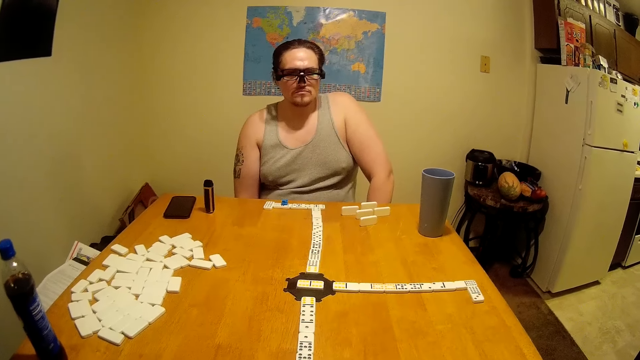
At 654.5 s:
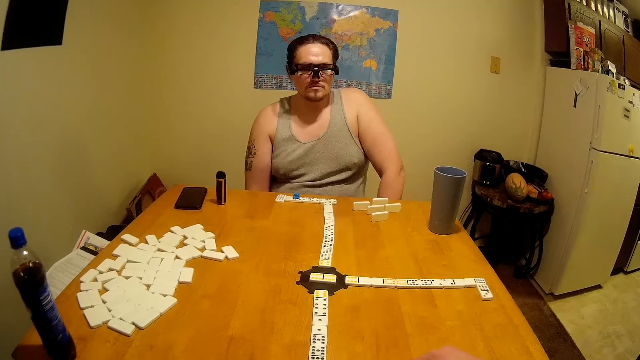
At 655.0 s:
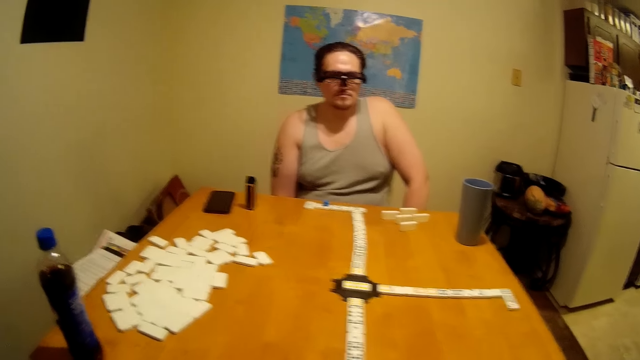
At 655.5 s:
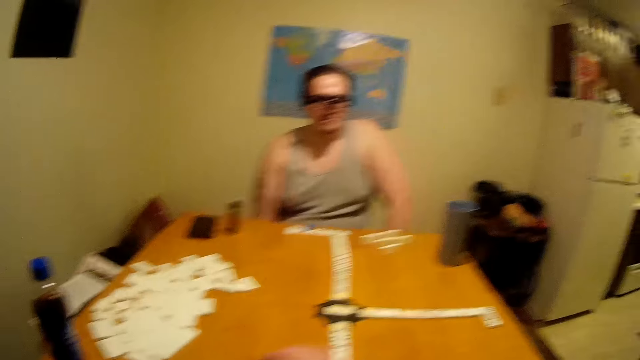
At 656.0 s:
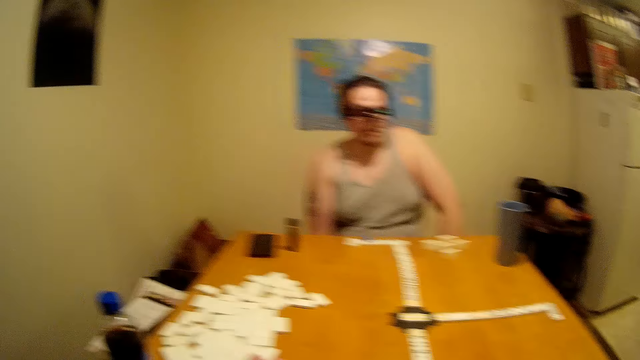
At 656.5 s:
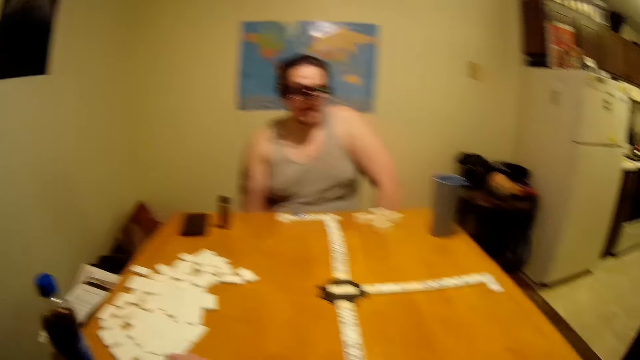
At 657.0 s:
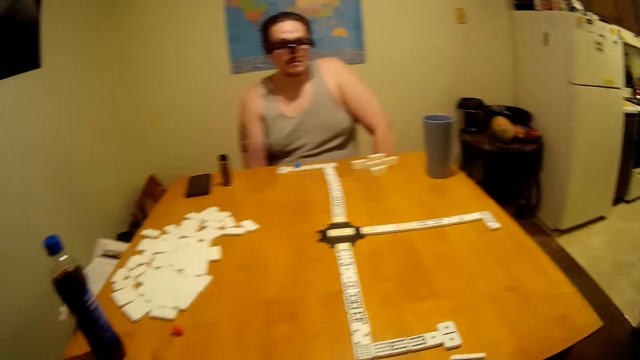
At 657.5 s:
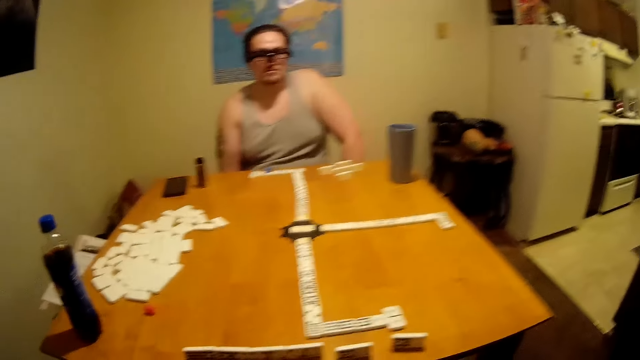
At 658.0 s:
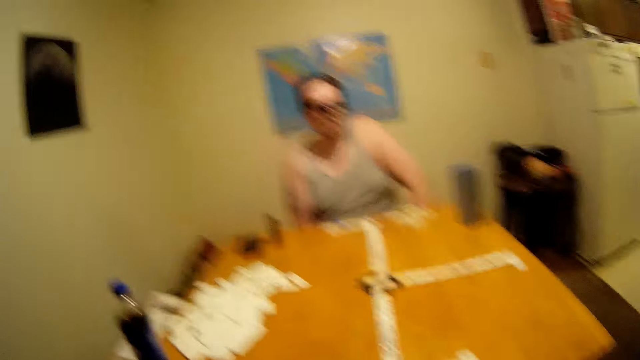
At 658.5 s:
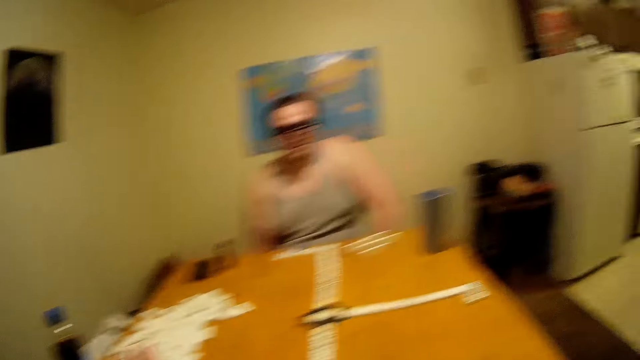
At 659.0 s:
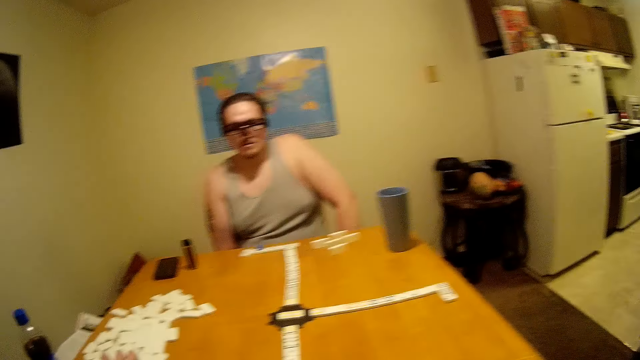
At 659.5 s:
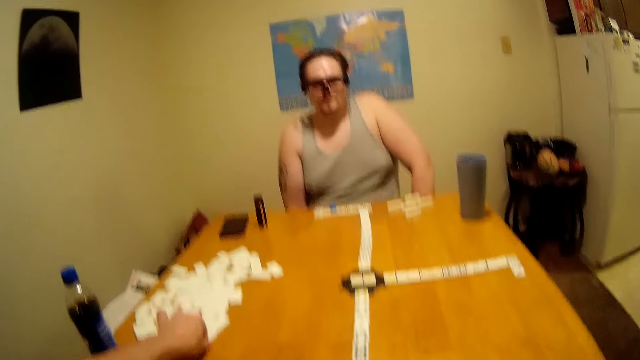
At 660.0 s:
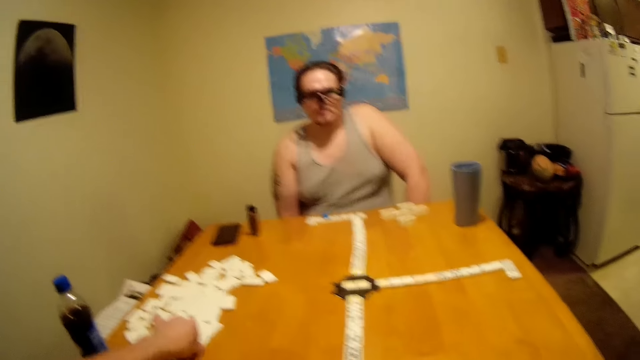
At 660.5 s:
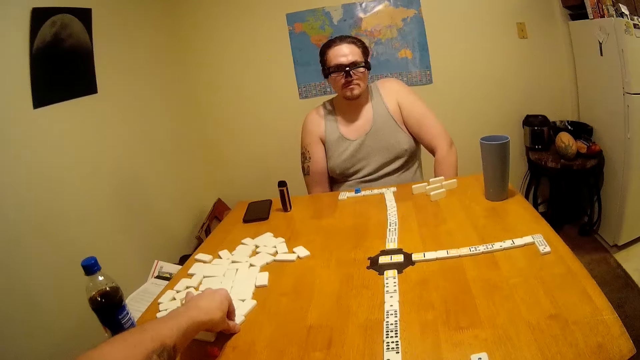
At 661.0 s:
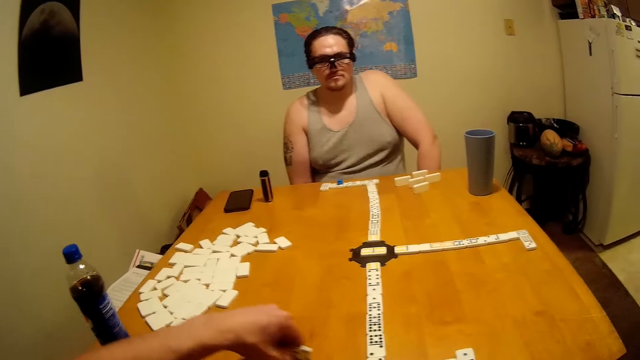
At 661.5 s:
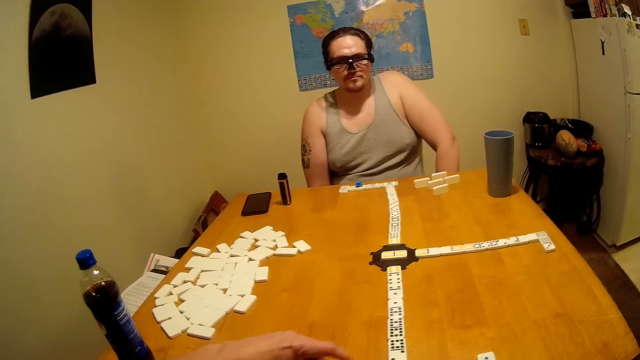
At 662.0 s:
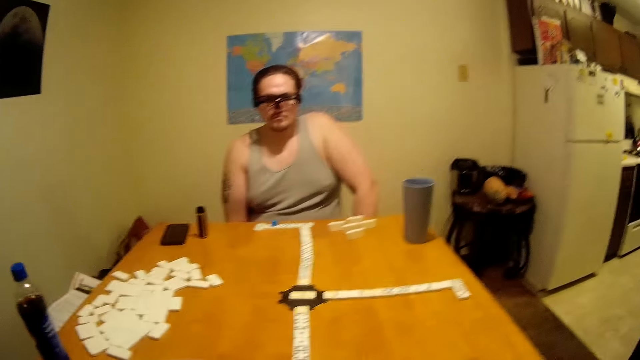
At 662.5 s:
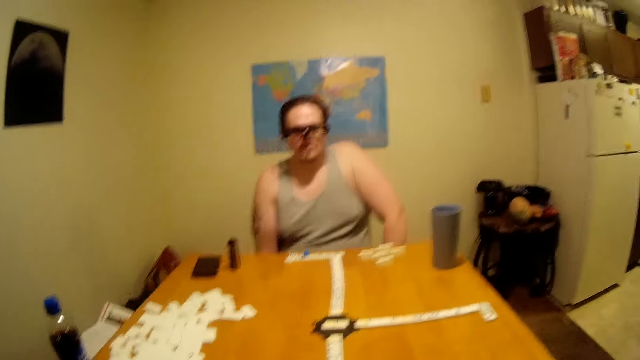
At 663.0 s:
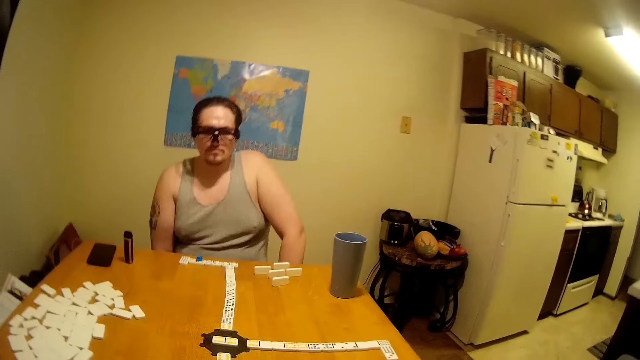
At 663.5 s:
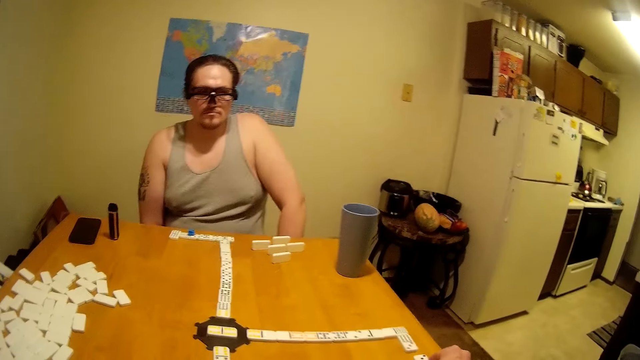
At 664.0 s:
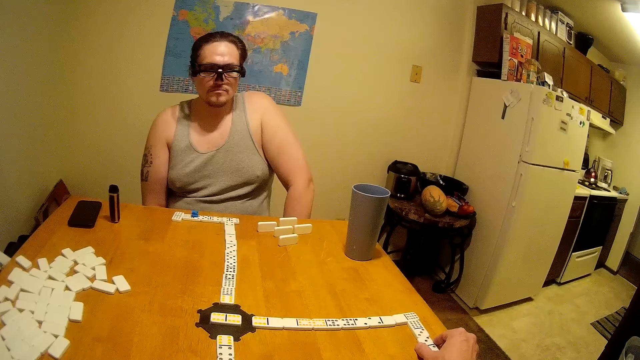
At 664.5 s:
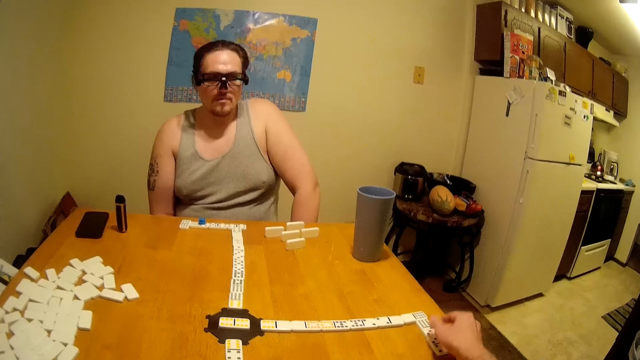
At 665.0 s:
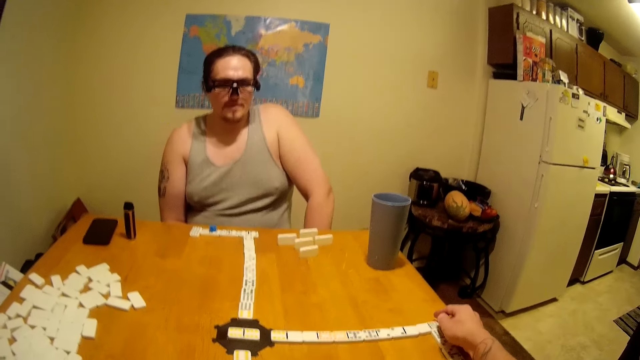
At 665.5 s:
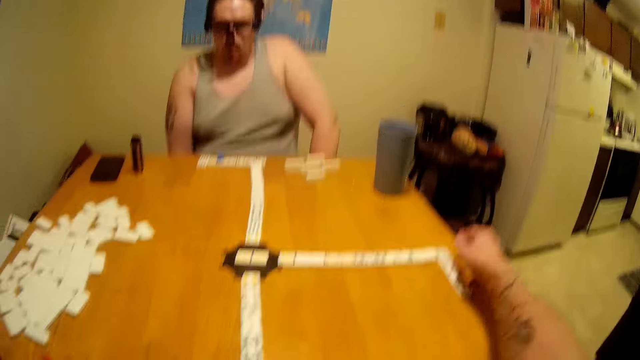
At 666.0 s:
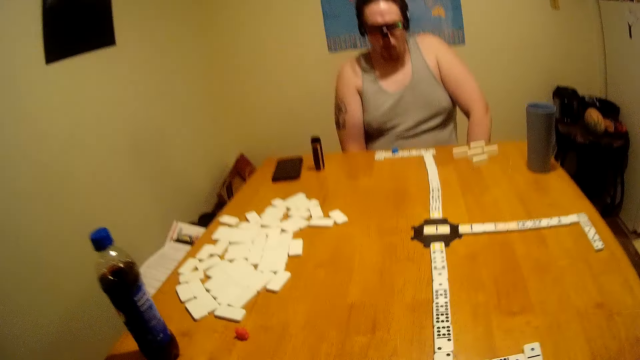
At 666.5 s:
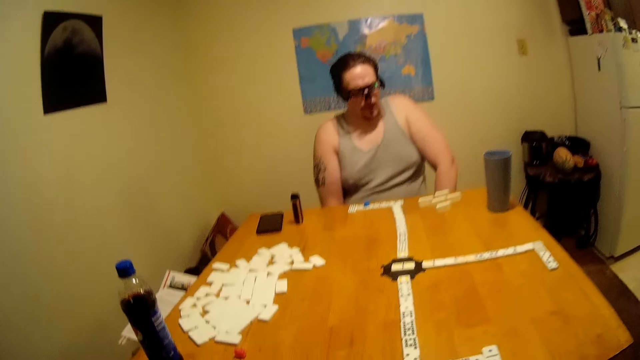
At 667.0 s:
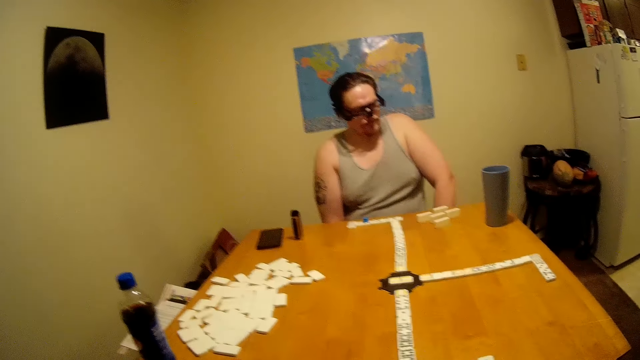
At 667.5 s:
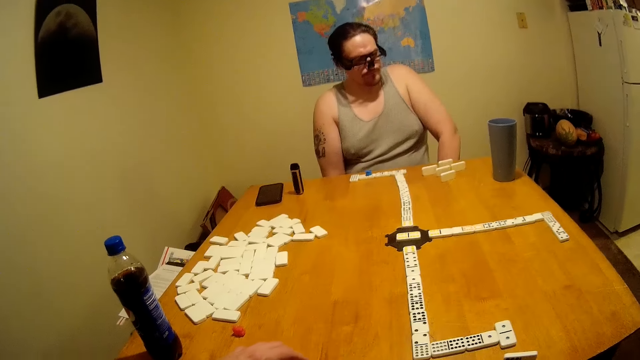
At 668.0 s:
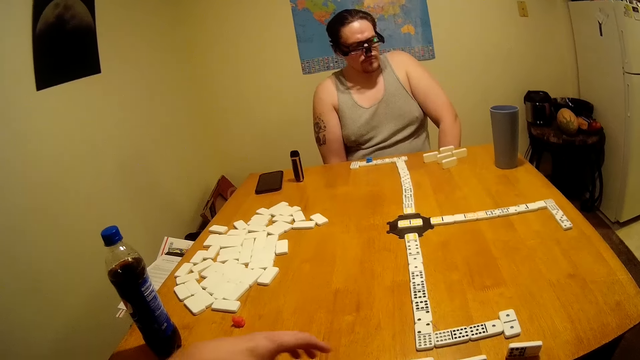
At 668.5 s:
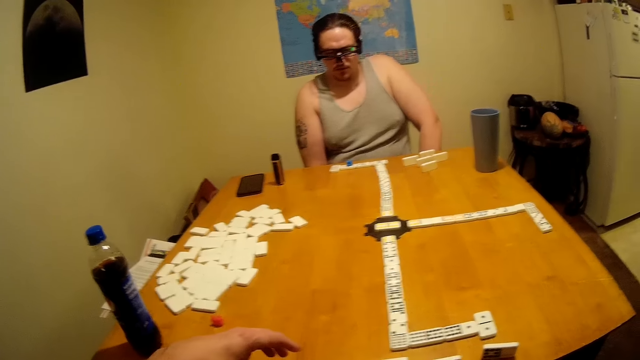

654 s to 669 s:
The camera wearer speaks. A man speaks. The camera wearer picks up a domino. They pull the domino. They join the domino. They place dominoes on the game. They shout.

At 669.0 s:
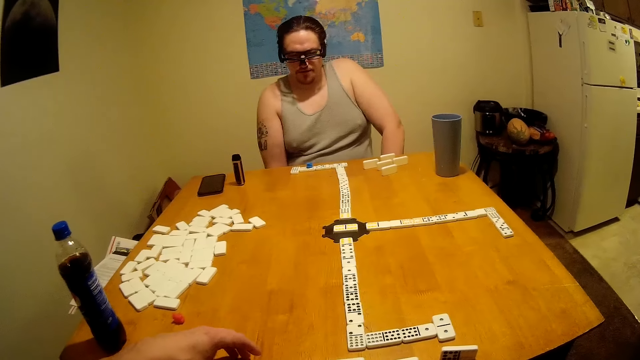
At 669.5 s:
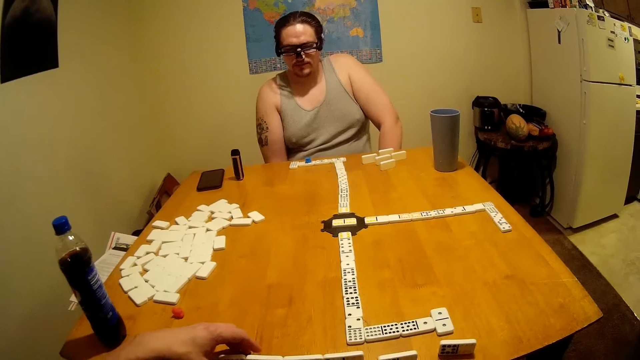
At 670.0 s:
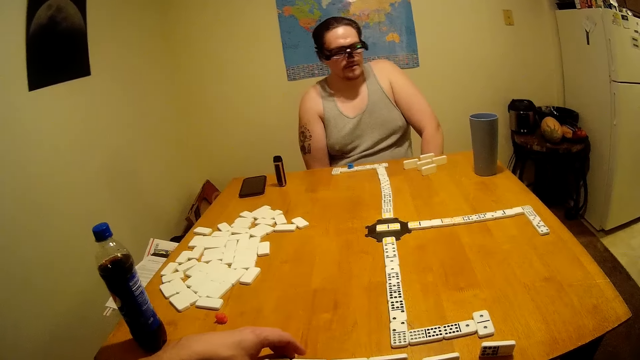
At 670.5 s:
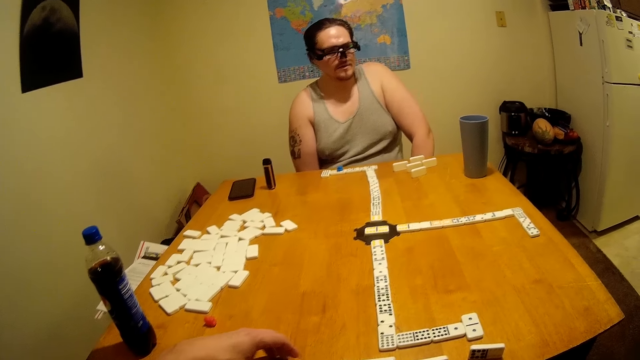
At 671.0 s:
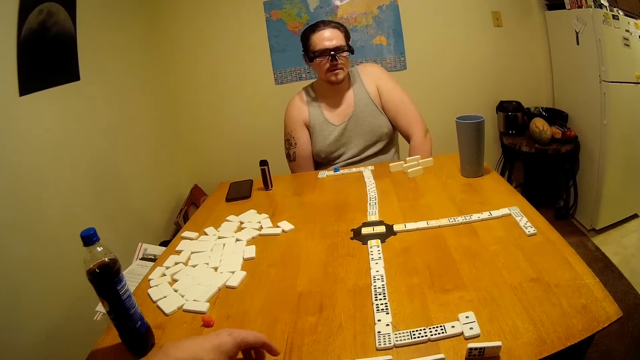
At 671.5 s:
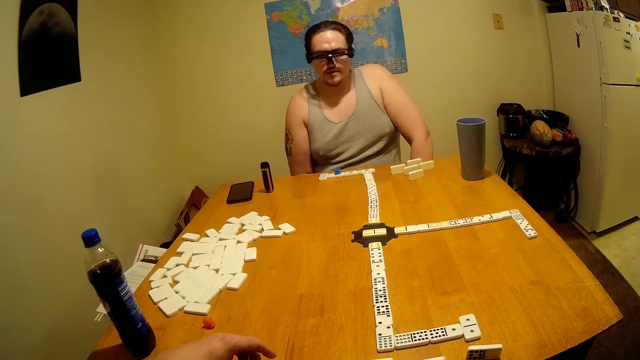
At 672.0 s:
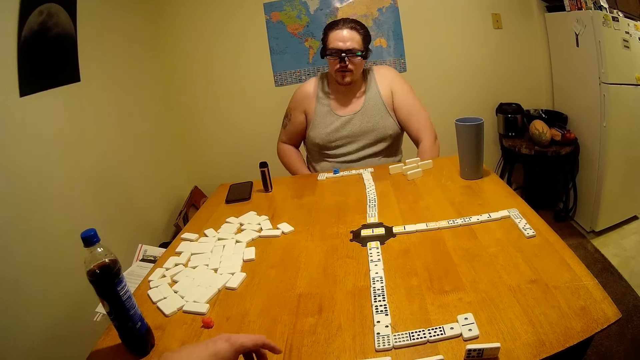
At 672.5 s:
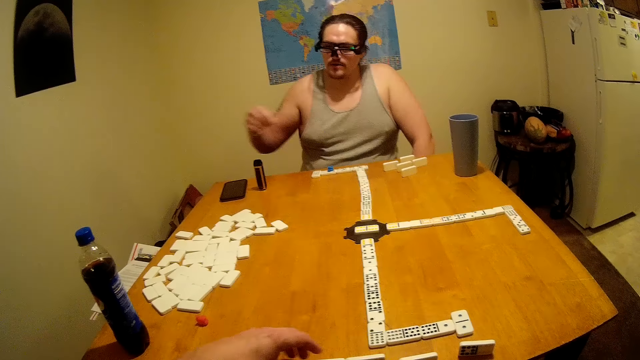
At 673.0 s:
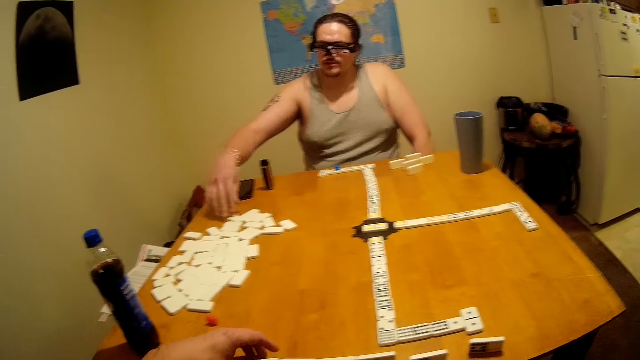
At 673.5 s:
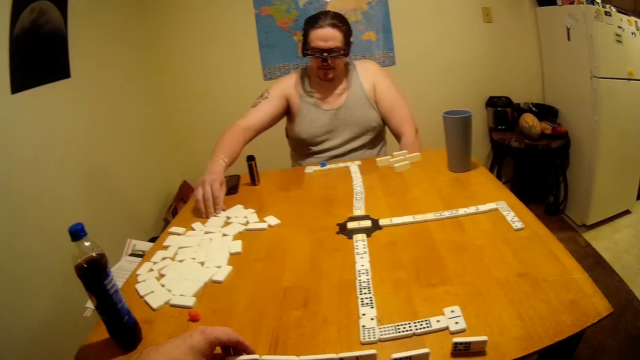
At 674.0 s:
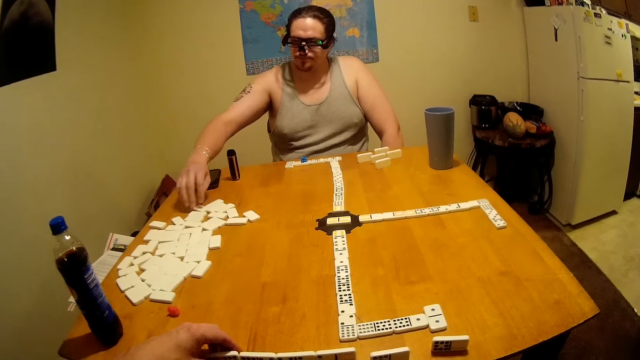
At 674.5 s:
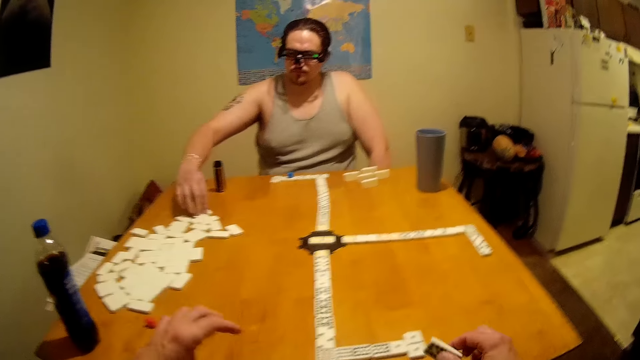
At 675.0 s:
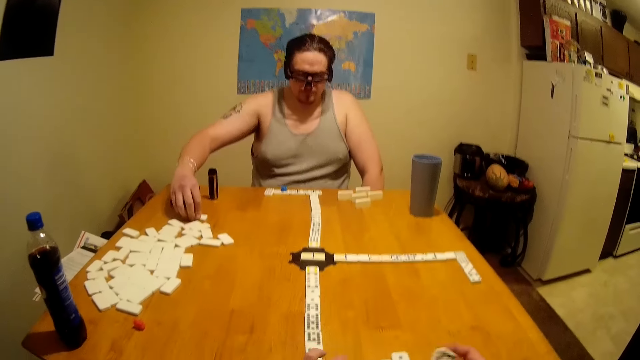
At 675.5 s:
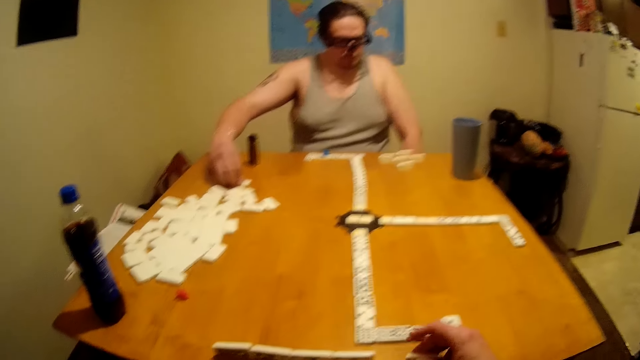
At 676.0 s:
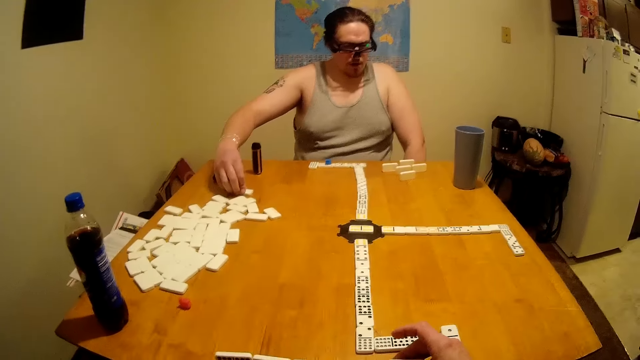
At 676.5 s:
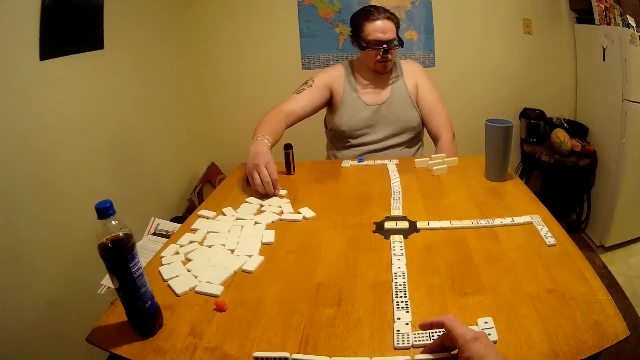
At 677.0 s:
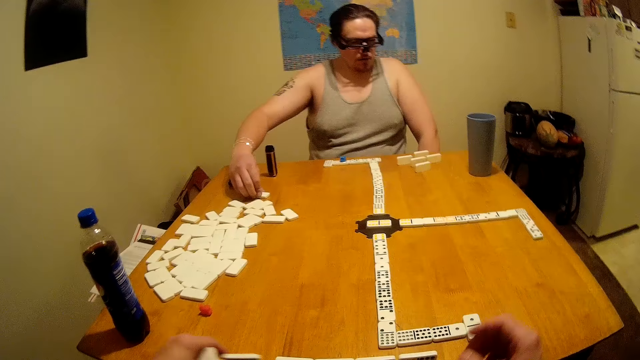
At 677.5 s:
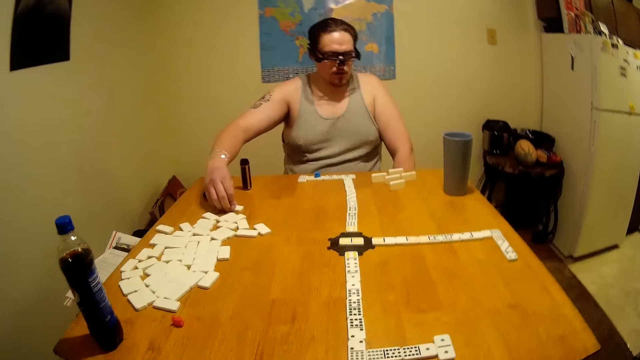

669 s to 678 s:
A man speaks. The camera wearer moves a domino. The man picks up a domino.
